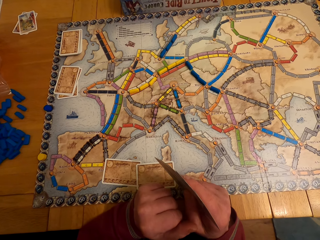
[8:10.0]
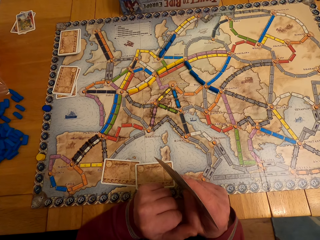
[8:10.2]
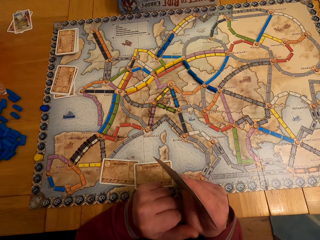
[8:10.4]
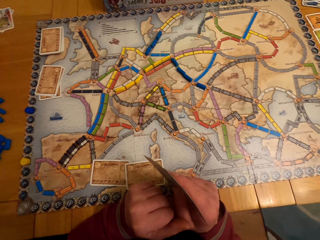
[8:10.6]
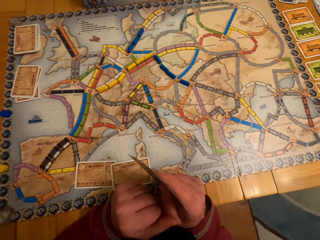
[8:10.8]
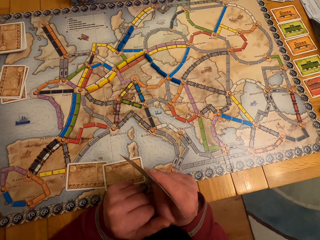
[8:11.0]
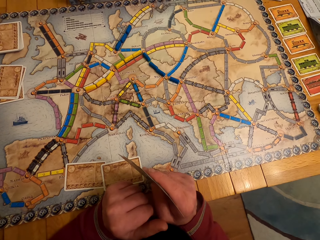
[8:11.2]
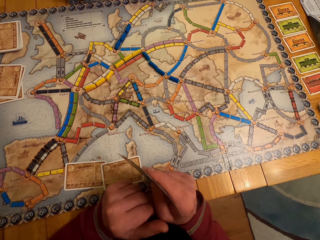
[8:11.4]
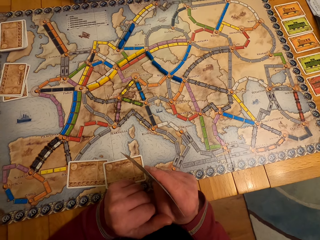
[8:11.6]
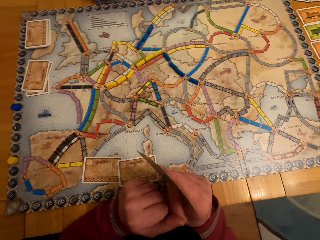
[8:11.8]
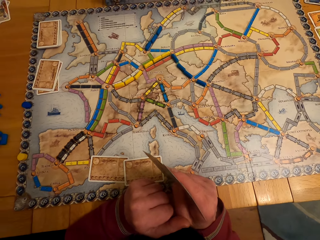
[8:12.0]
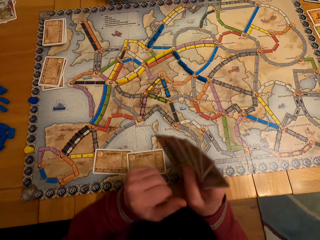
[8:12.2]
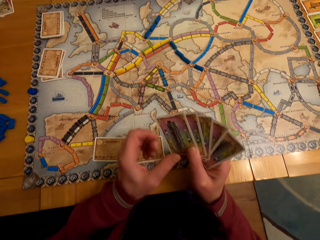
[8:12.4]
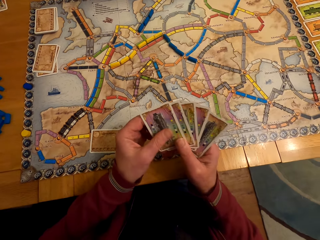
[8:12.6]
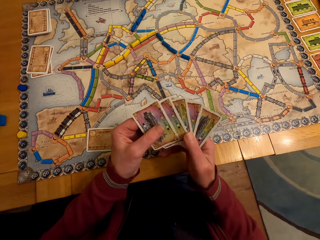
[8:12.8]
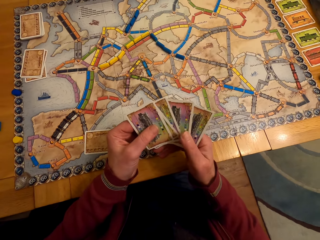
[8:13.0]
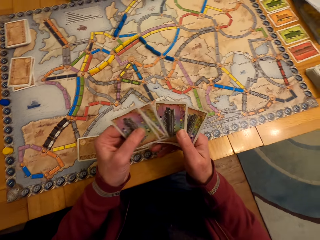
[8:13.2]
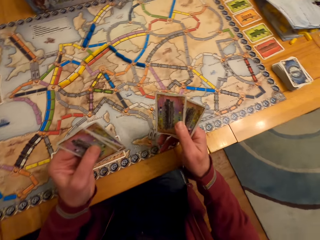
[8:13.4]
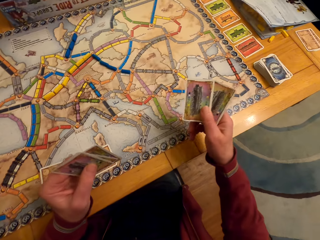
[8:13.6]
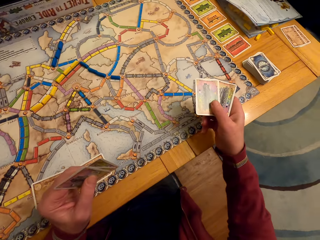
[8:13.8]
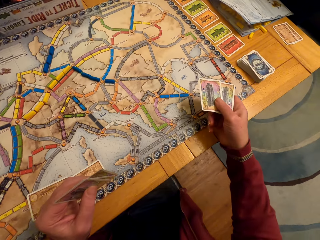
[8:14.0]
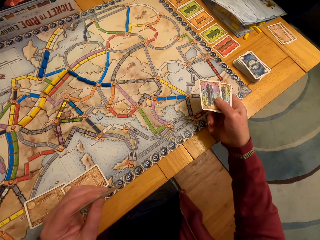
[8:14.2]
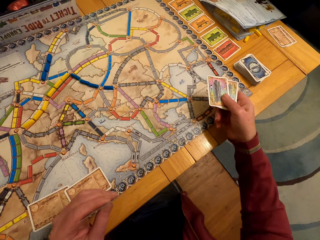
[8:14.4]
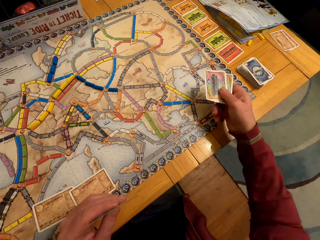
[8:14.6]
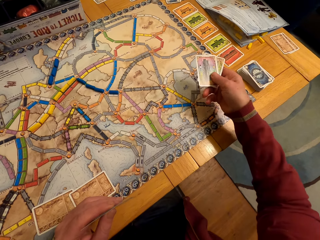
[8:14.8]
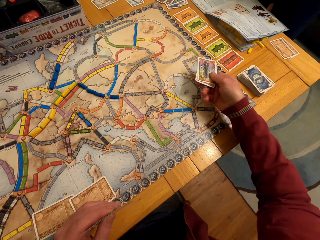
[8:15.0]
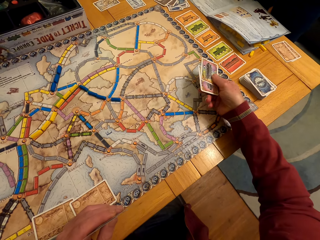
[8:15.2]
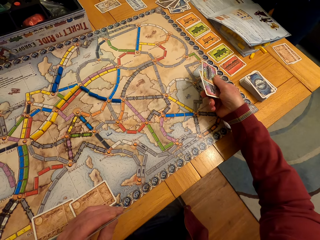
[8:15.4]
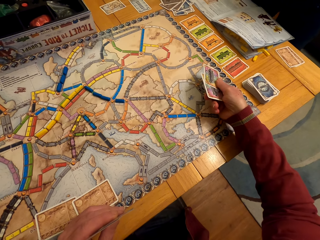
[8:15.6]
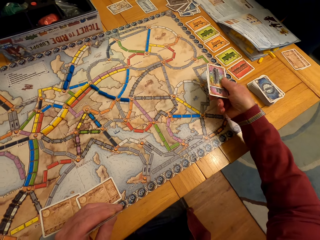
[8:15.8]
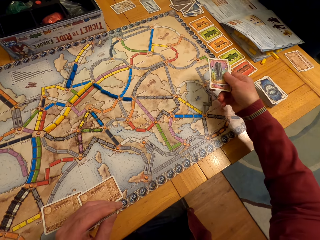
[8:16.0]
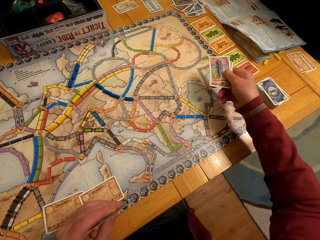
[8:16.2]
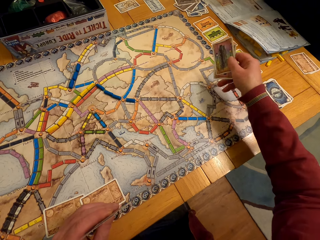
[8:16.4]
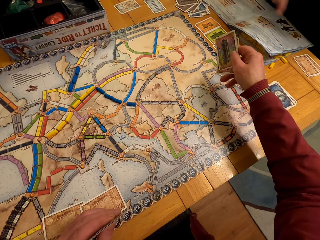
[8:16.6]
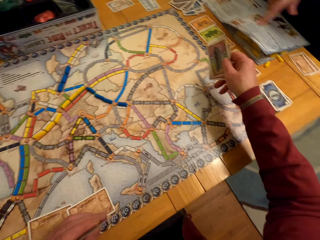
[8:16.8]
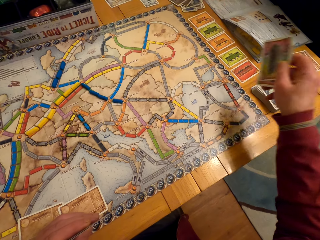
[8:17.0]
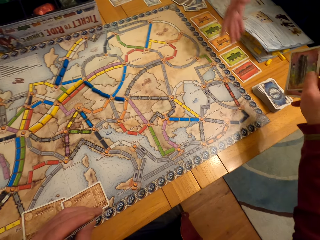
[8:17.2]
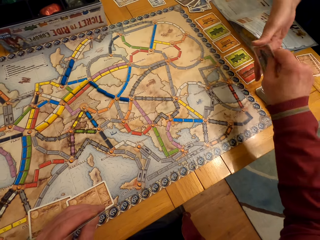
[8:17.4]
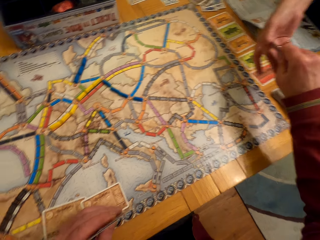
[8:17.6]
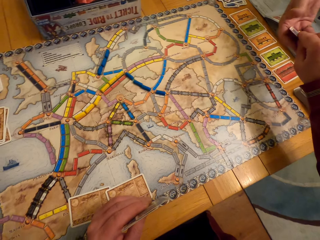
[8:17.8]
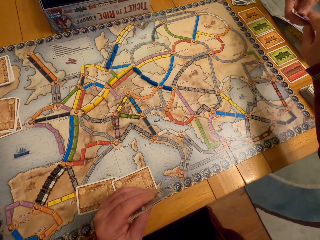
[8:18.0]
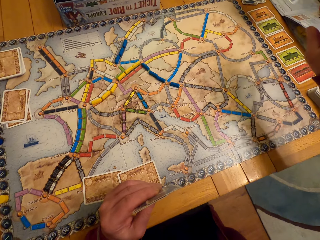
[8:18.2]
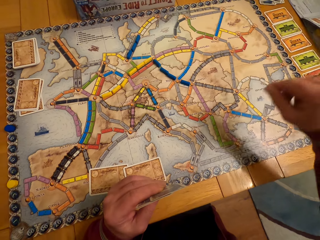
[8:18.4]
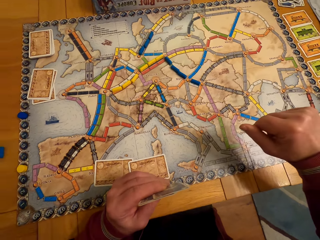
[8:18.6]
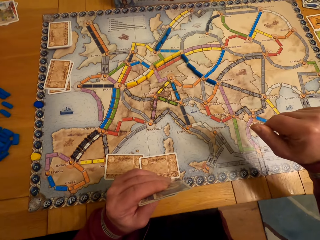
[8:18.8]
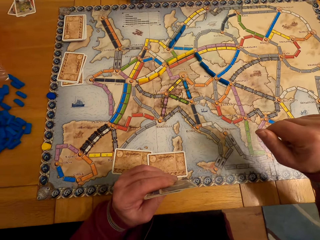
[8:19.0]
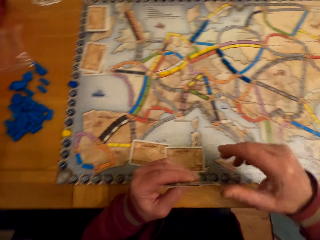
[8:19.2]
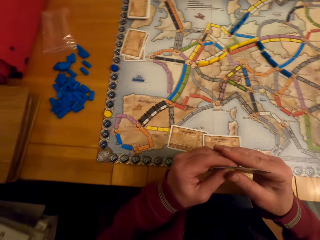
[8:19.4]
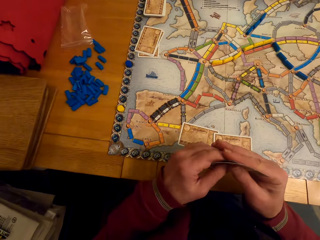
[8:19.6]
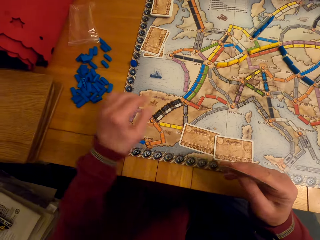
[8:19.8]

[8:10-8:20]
The camera wearer gives the board game cards to a lady. A man gives a board game card to the lady.

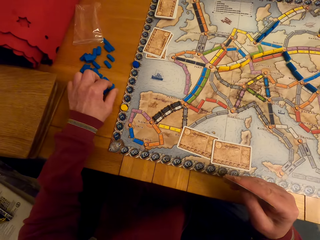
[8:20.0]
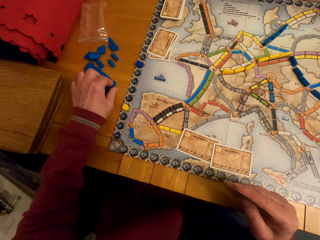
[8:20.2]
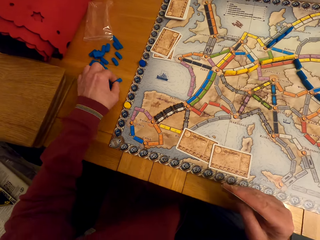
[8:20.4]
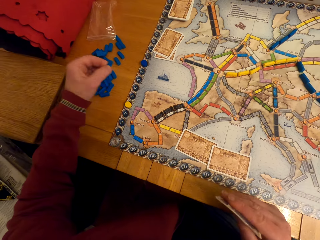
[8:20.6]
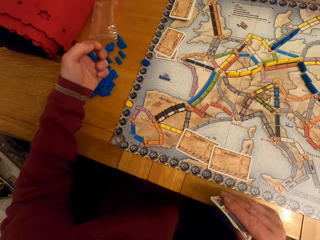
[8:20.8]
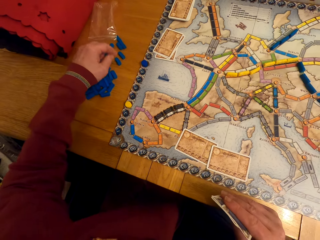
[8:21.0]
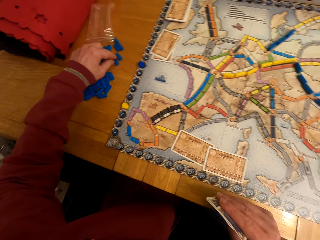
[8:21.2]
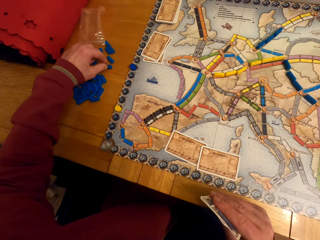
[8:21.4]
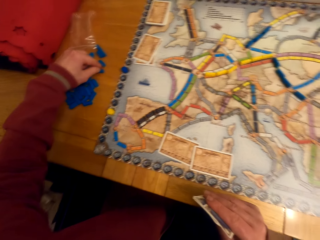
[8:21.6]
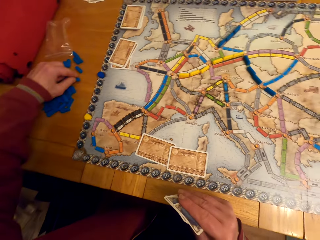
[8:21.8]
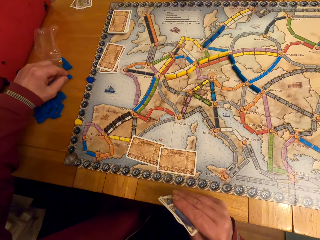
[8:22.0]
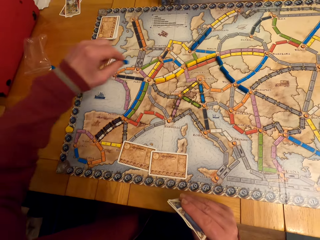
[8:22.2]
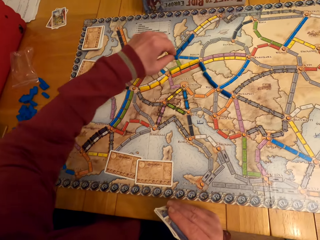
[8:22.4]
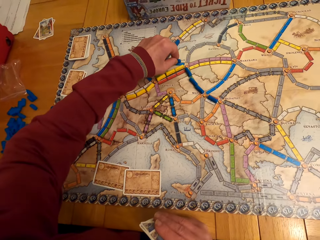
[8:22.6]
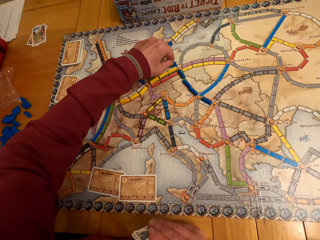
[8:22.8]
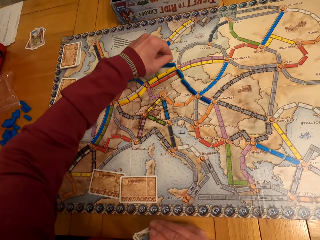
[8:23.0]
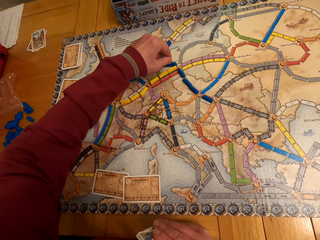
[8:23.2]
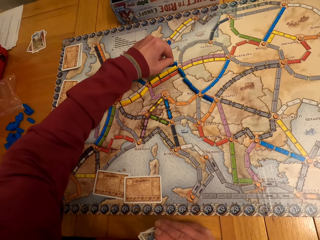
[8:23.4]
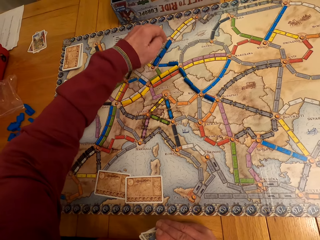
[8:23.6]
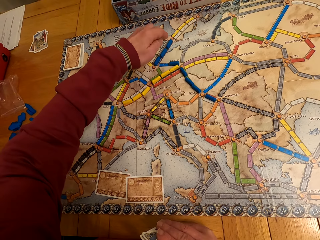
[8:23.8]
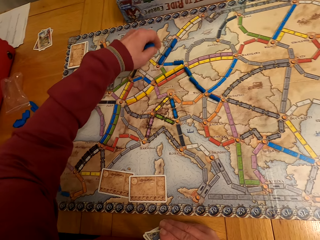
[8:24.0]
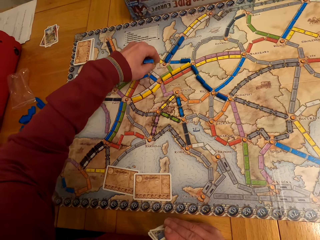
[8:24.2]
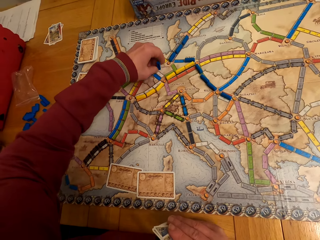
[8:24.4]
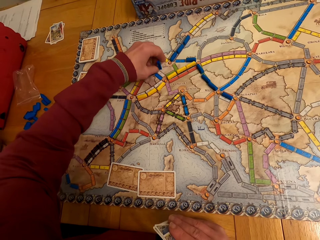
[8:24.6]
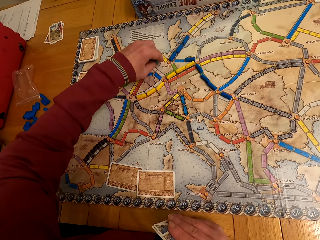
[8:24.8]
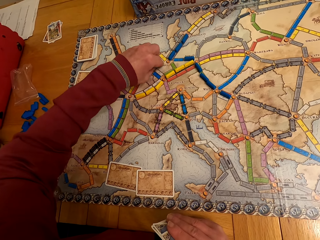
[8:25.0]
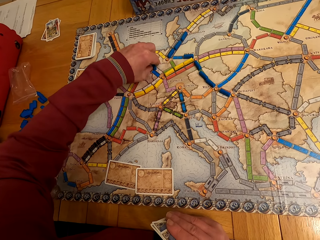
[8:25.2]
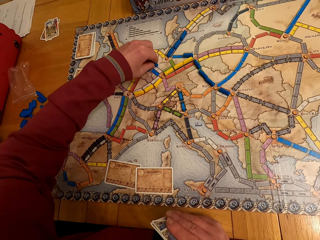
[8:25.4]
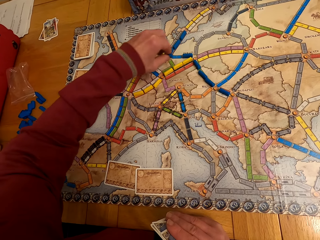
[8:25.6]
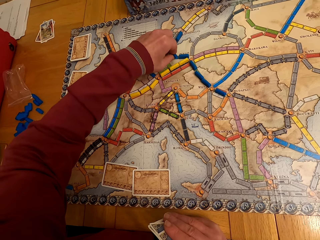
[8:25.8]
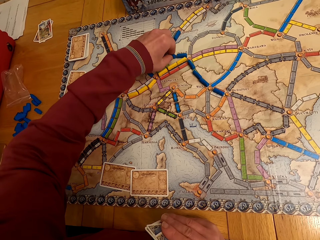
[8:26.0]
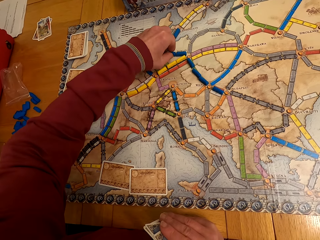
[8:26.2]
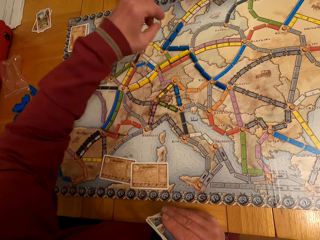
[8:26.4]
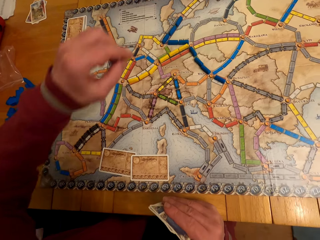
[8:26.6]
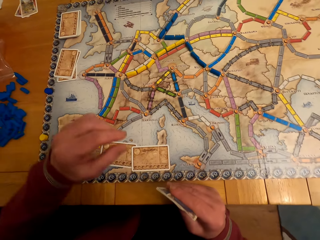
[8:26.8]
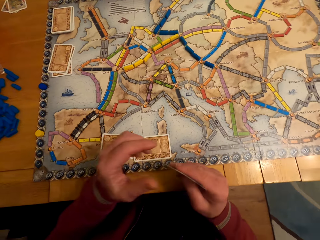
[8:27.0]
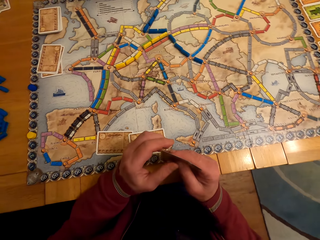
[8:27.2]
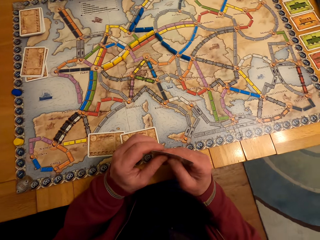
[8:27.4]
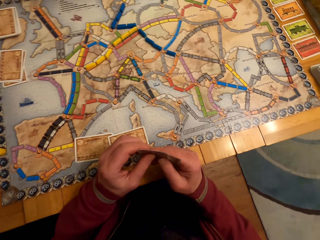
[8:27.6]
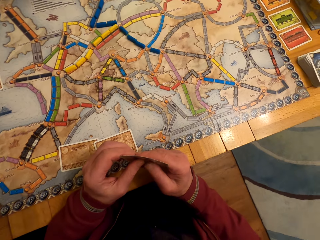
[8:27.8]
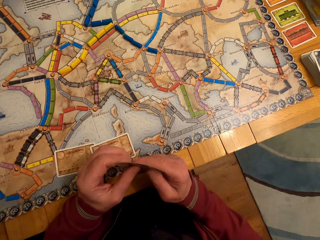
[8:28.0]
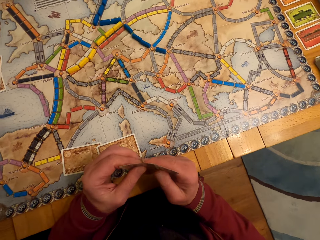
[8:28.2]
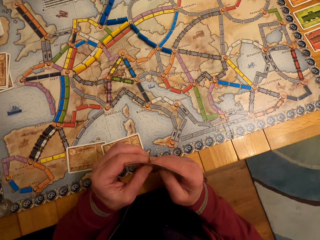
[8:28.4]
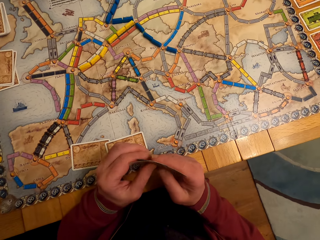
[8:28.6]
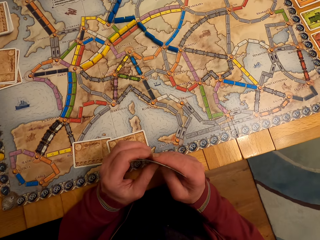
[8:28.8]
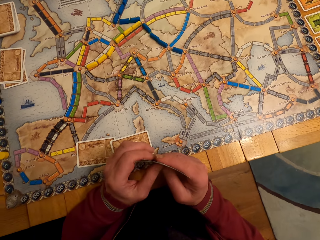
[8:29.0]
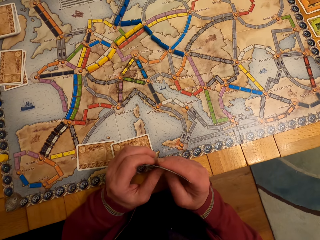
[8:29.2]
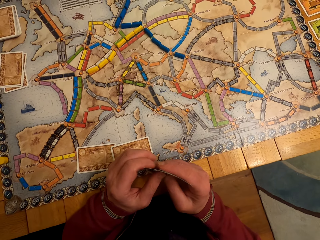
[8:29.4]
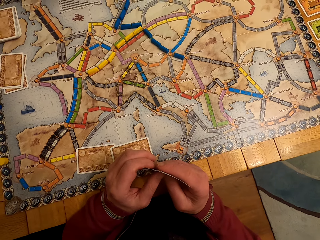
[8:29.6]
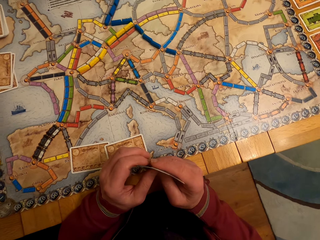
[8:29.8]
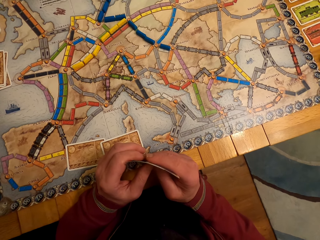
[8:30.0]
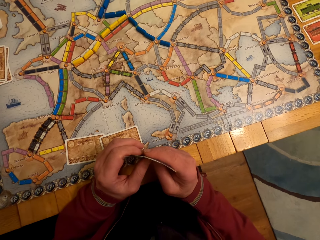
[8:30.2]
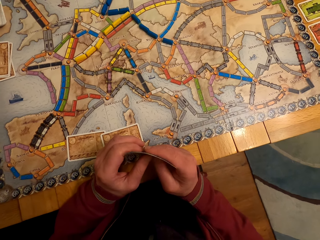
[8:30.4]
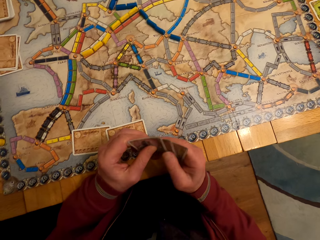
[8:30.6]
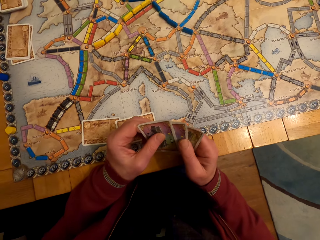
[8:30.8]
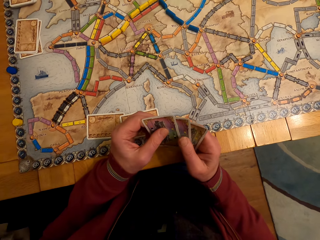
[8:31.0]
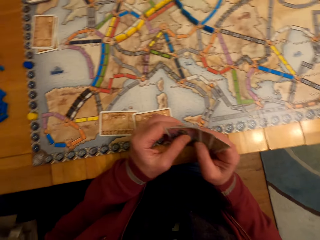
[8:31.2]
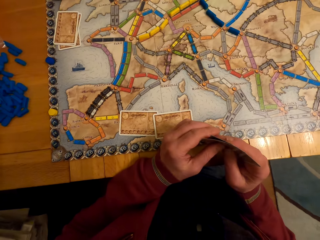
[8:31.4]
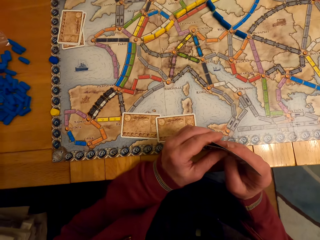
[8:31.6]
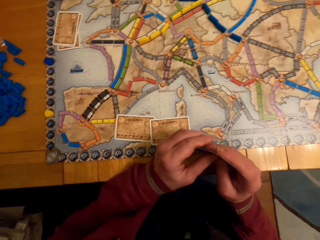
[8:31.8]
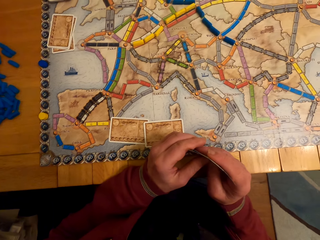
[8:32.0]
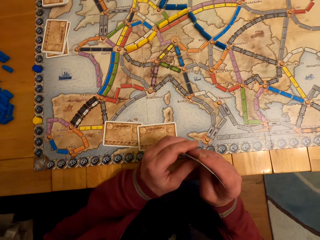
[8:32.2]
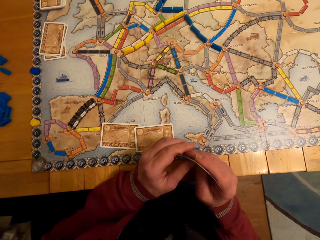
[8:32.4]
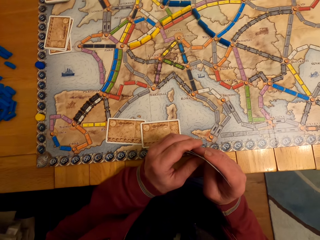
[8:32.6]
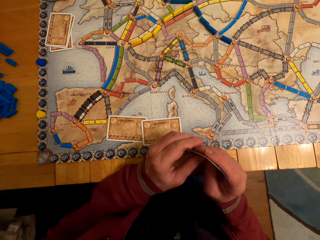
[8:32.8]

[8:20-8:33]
The camera wearer picks the board game chips from the table. A man picks the board game chips from the table. The camera wearer arranges the board game chips on the table. The man puts the board game chips on the table.
